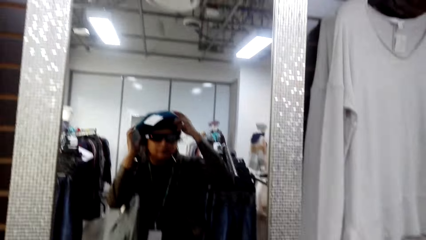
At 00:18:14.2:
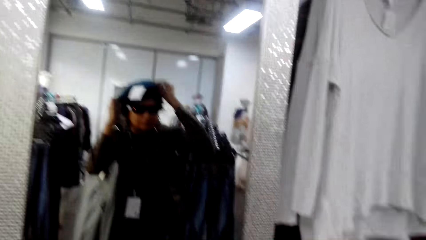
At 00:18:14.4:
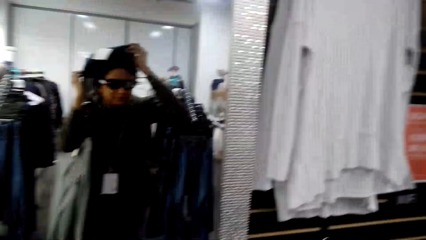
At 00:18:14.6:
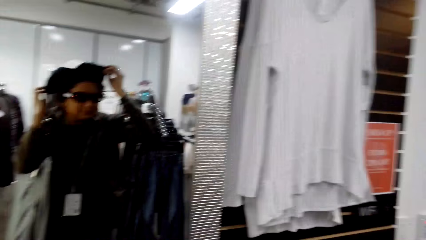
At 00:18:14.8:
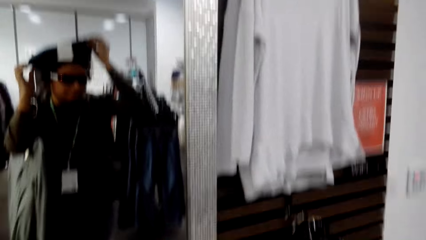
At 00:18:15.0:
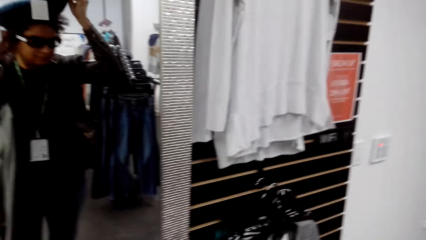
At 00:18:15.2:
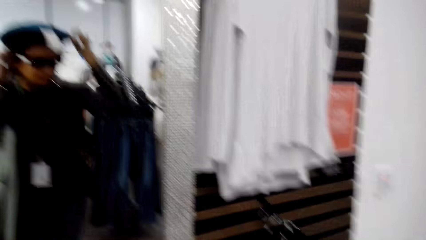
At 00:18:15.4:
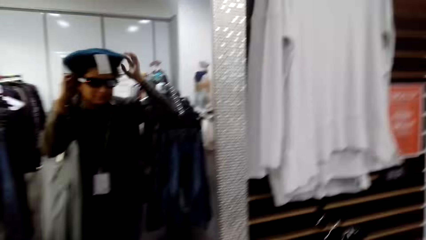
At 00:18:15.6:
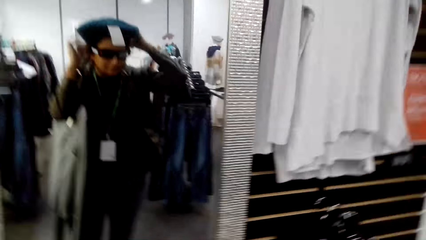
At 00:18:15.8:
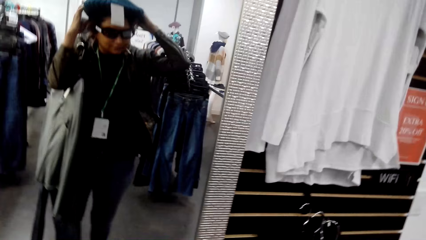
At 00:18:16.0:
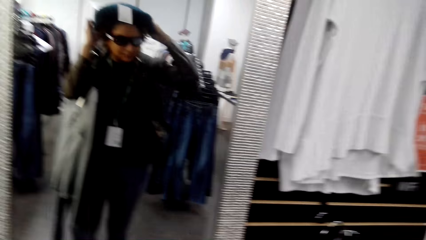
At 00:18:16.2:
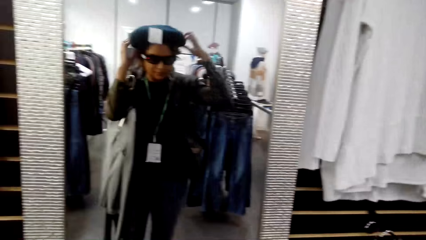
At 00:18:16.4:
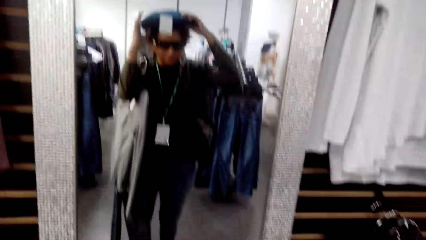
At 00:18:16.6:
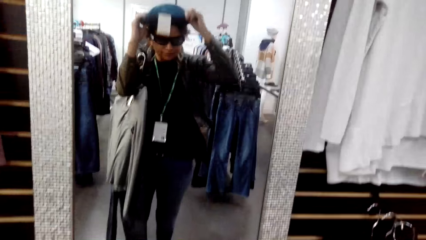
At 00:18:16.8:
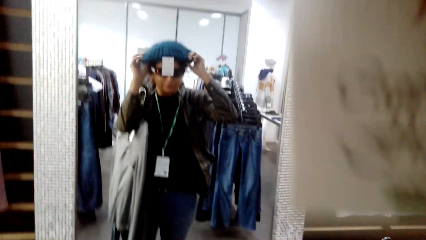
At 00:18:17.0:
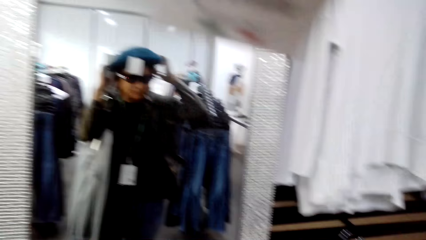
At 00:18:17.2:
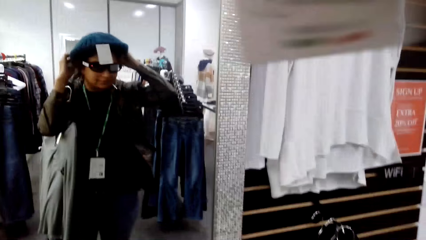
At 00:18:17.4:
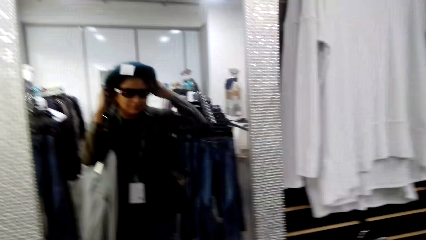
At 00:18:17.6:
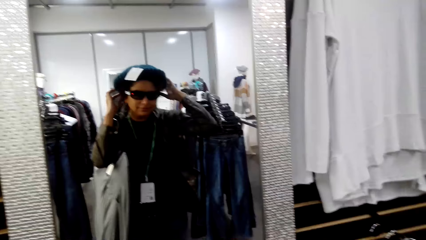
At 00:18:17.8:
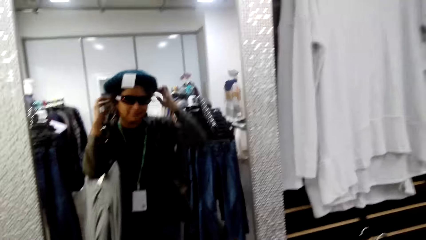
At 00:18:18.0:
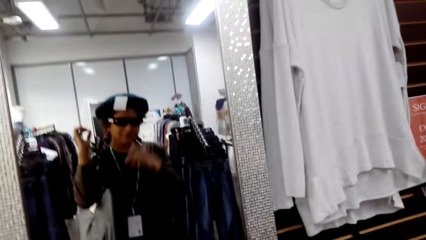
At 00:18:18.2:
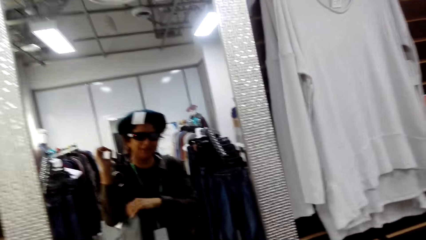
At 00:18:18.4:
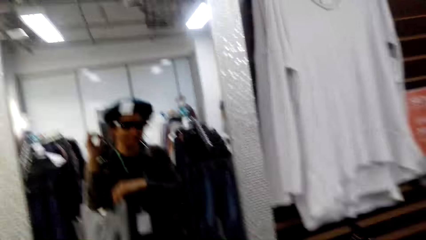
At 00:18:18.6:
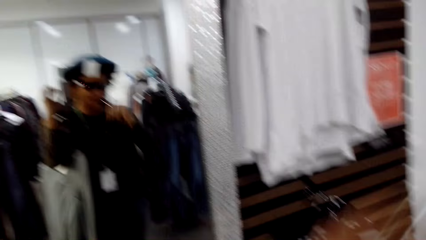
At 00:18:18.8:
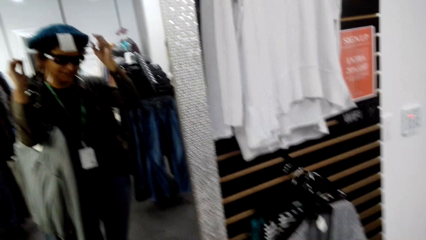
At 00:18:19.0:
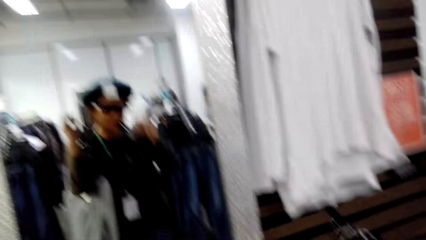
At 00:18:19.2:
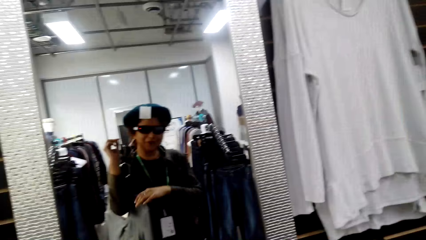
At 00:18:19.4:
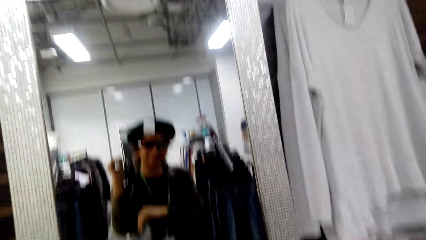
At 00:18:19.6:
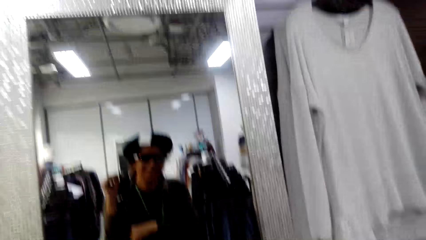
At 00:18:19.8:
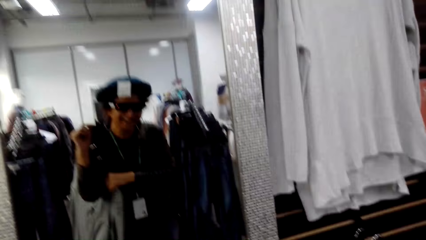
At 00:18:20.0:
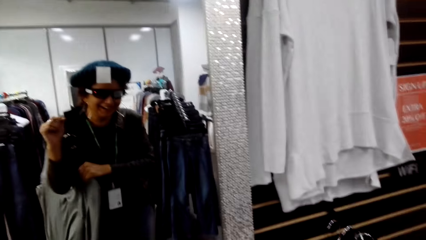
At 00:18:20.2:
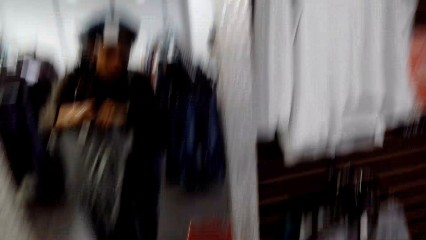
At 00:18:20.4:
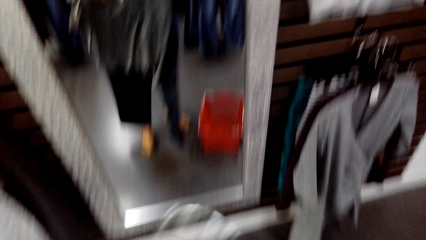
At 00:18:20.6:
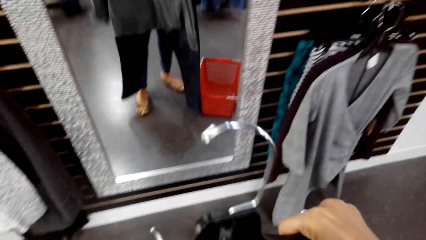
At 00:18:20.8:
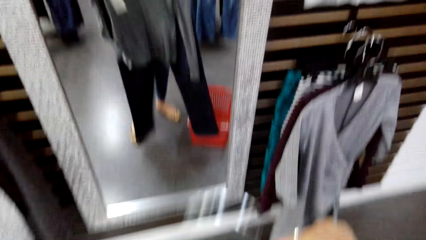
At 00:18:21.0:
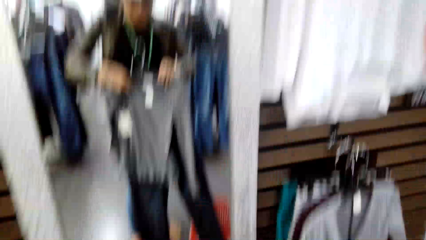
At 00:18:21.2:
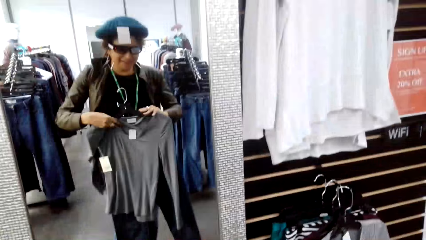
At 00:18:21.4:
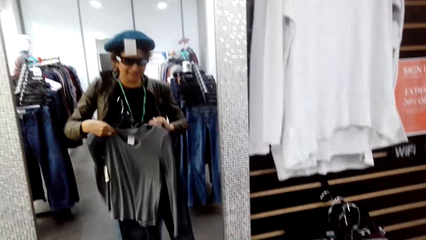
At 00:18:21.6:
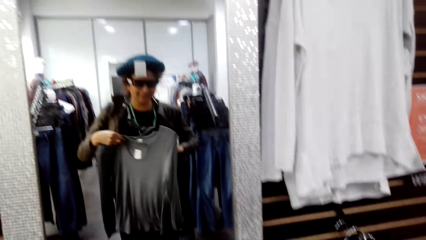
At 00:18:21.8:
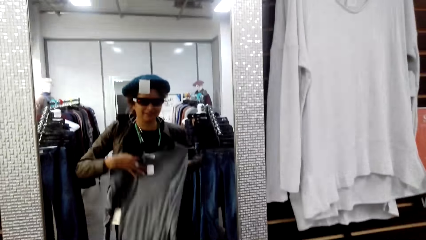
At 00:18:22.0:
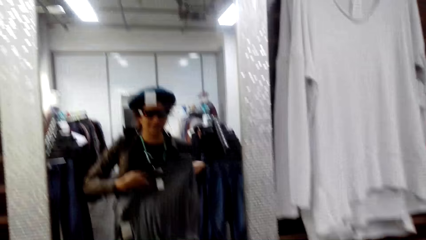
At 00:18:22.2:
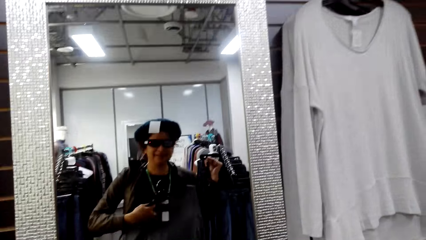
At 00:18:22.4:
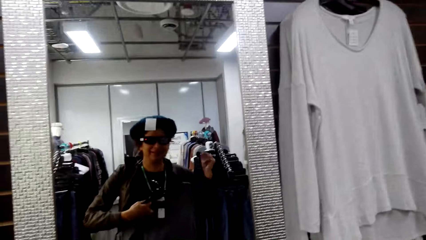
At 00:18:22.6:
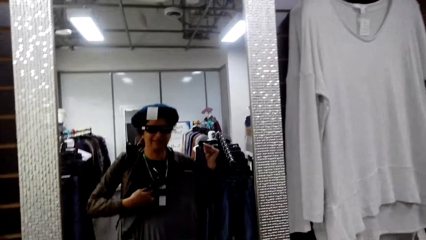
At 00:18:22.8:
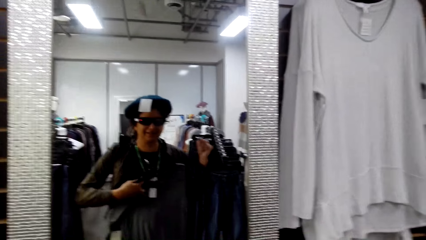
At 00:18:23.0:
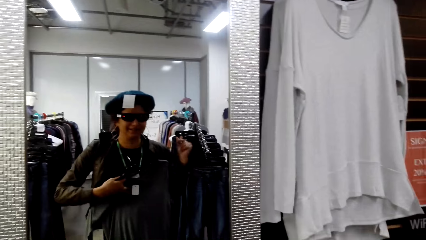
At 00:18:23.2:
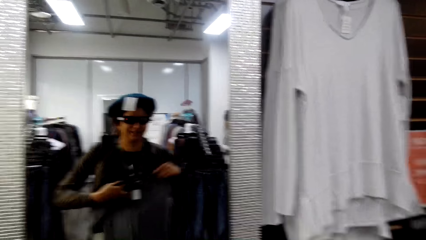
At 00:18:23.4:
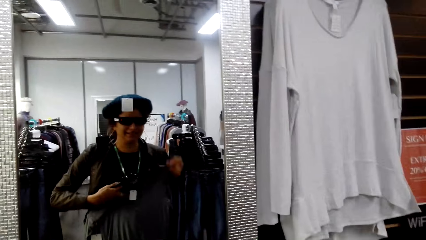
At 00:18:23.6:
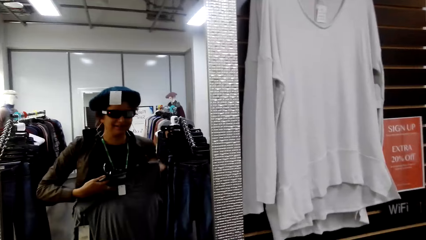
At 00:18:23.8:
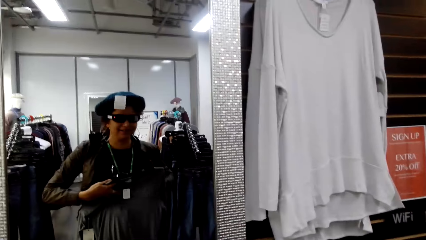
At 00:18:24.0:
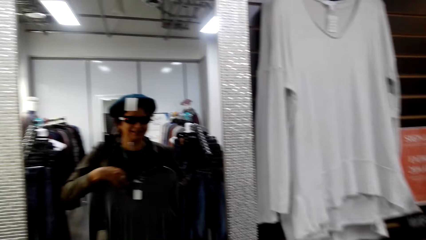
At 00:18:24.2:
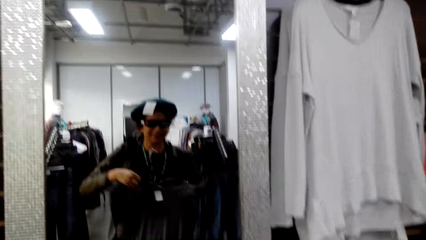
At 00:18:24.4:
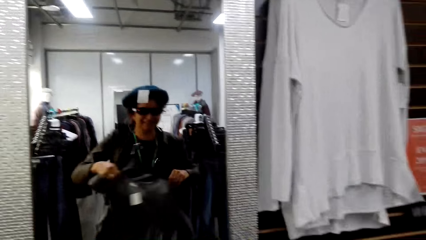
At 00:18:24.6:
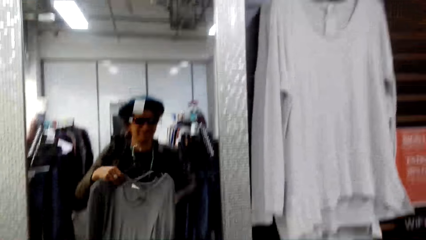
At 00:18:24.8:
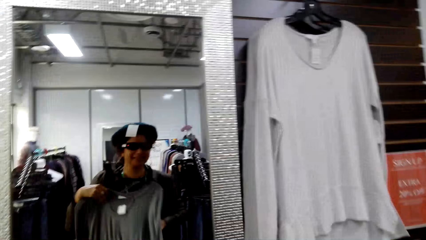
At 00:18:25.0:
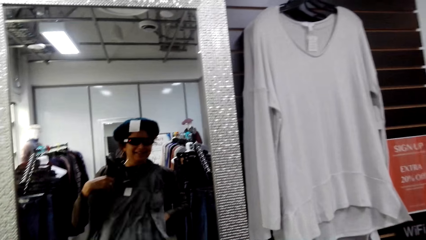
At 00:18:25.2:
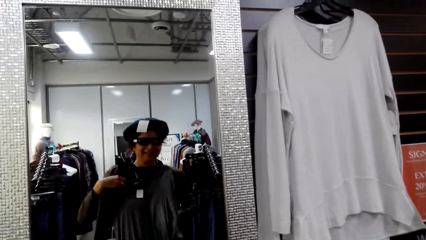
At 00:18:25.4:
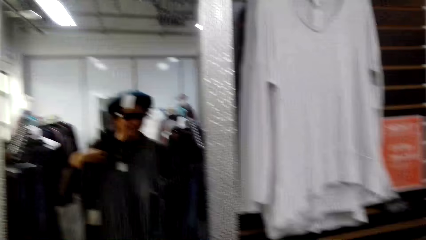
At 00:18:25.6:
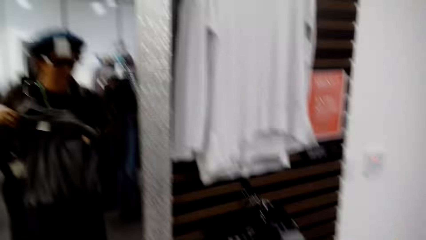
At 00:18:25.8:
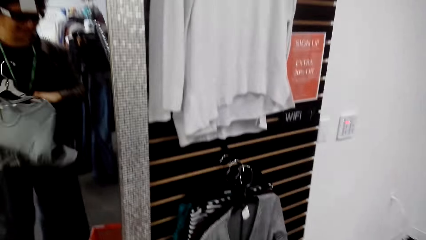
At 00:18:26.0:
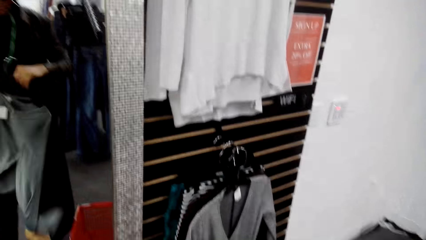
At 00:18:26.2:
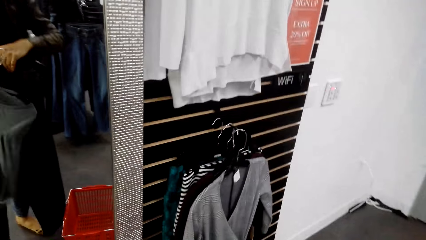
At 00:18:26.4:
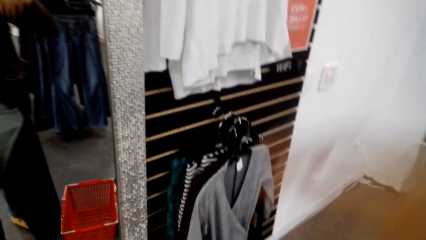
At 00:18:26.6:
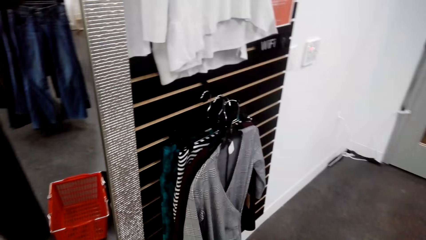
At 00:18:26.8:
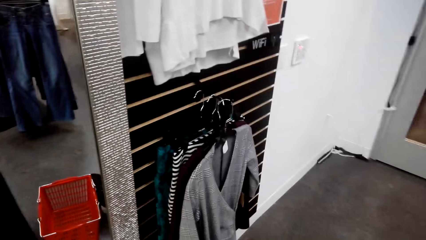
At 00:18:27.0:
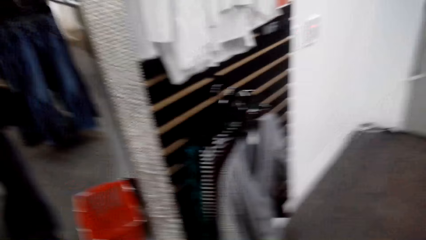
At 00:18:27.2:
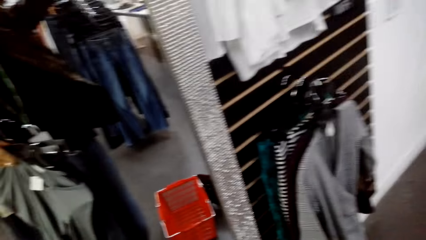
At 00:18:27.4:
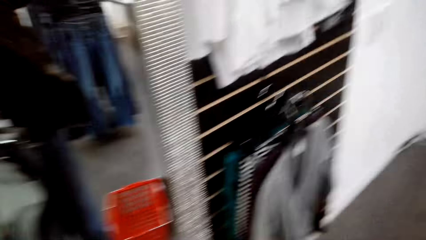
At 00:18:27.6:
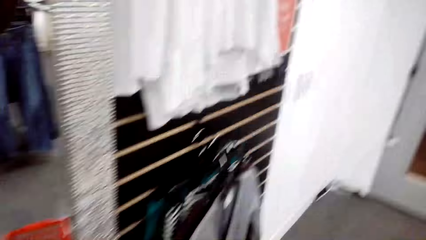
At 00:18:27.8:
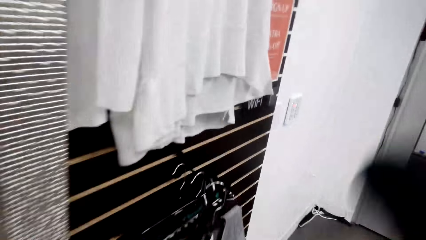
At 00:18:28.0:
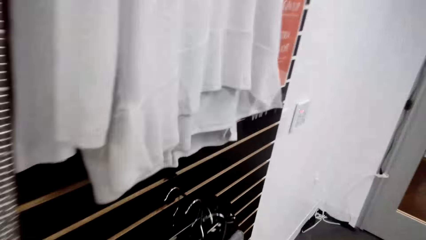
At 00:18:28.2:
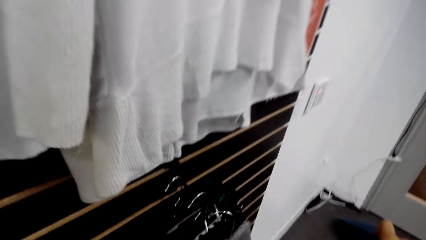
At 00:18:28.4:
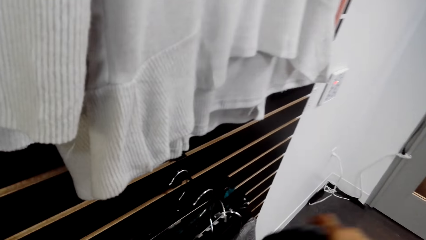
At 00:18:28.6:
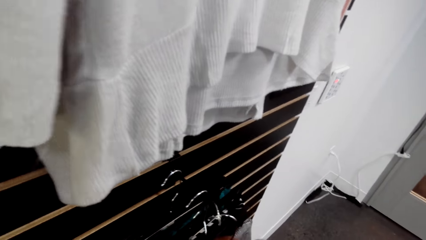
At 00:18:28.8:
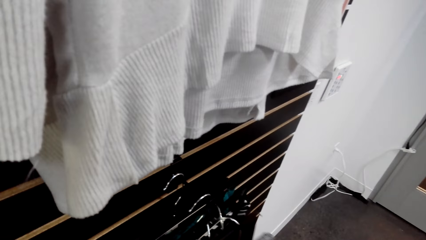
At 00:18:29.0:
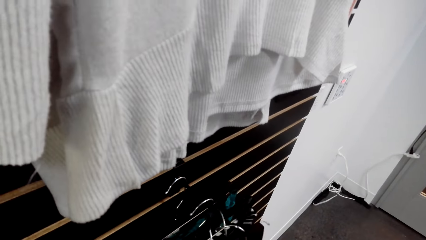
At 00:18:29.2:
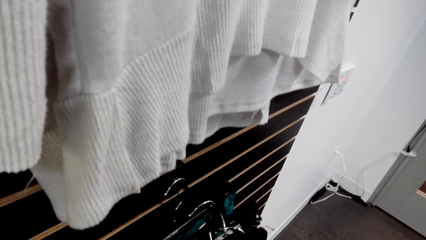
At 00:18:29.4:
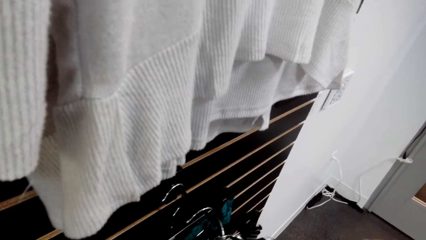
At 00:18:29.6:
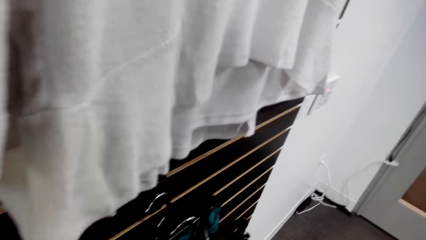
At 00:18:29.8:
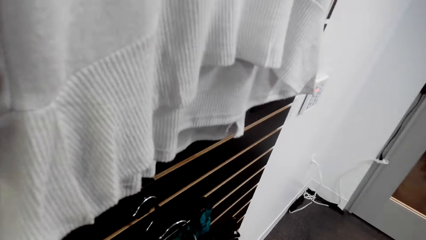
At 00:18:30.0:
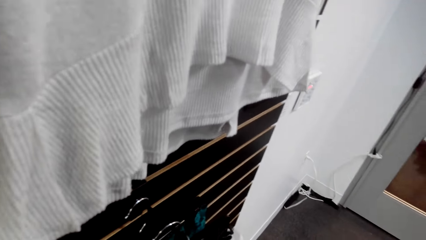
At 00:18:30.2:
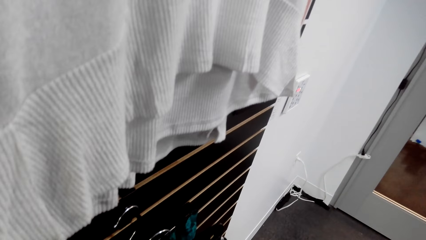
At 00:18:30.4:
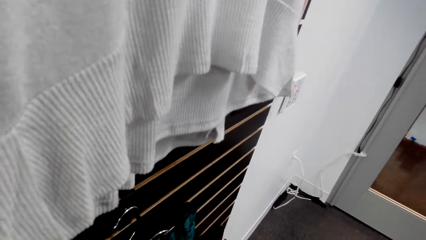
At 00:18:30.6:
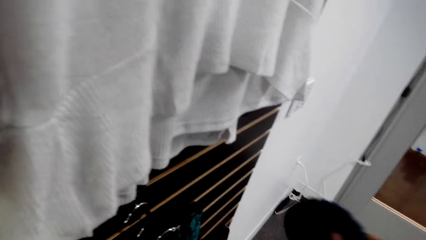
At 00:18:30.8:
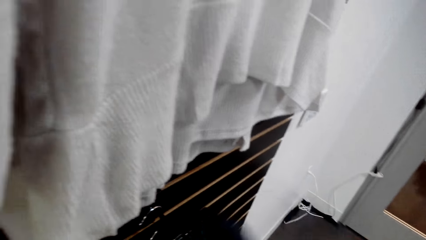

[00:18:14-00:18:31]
The camera wearer looks at the other cloth in her hand on the mirror. She returns the head cover on the cloth line.
